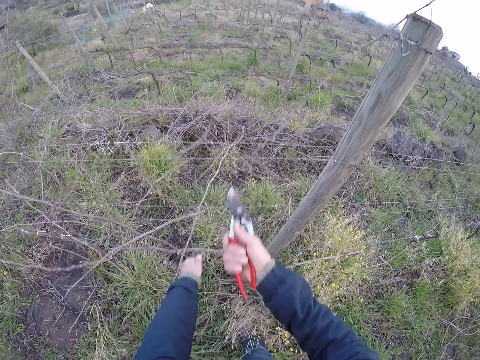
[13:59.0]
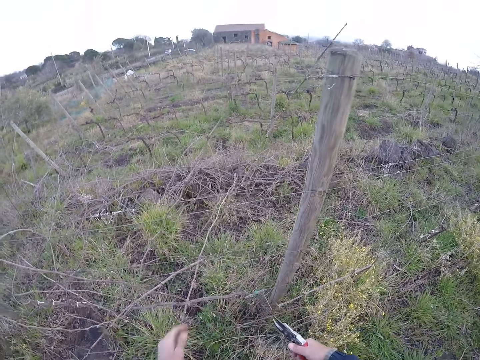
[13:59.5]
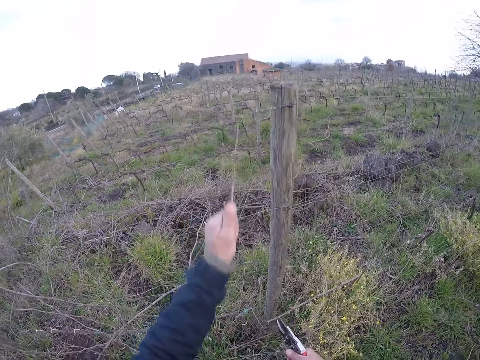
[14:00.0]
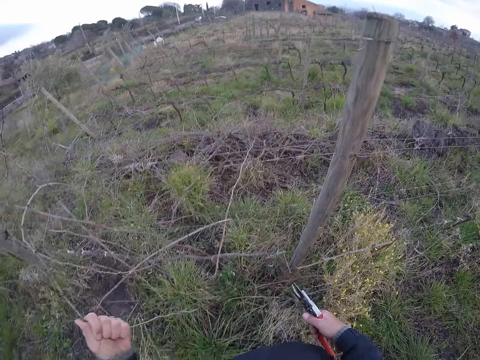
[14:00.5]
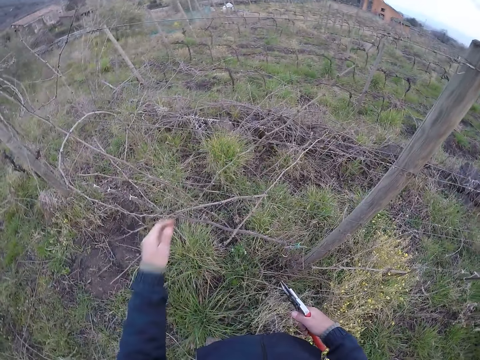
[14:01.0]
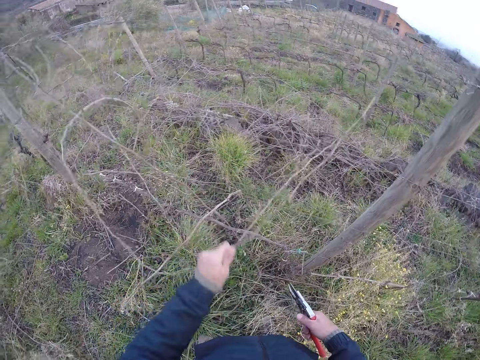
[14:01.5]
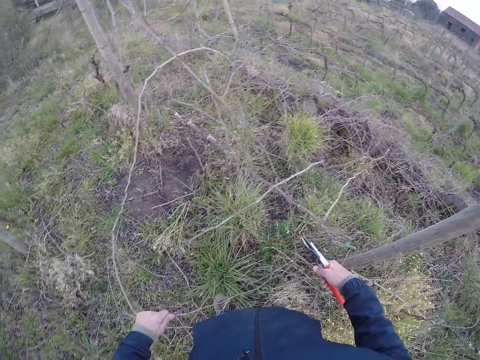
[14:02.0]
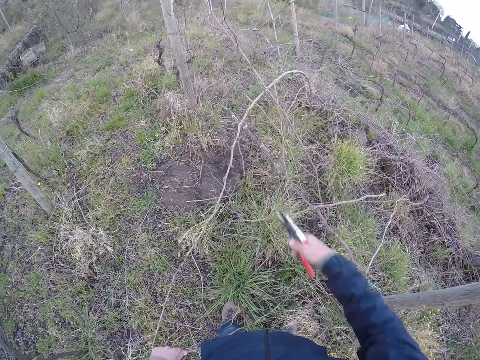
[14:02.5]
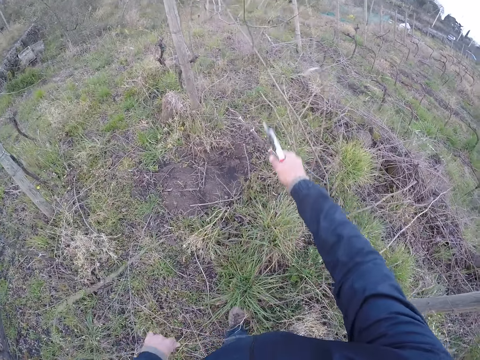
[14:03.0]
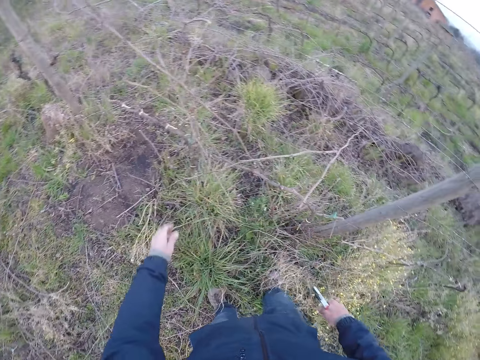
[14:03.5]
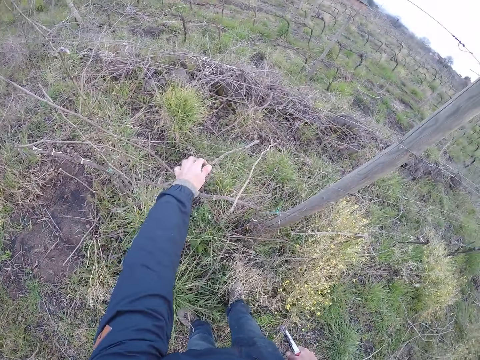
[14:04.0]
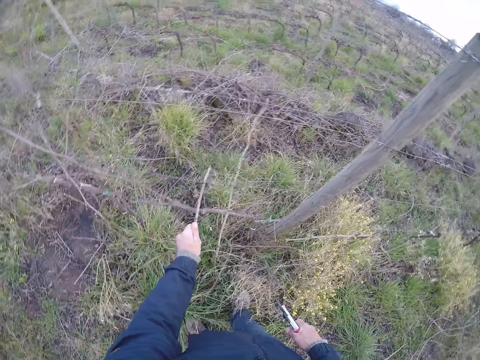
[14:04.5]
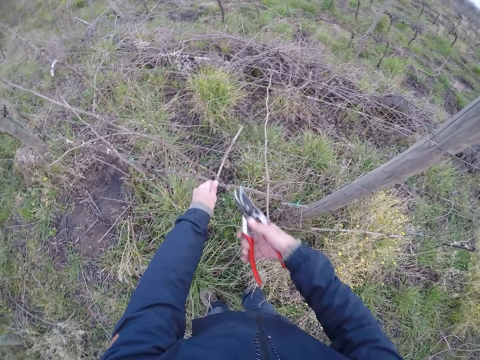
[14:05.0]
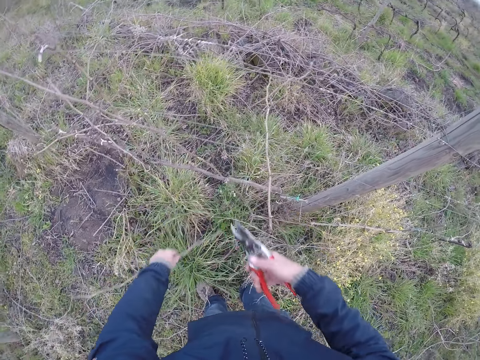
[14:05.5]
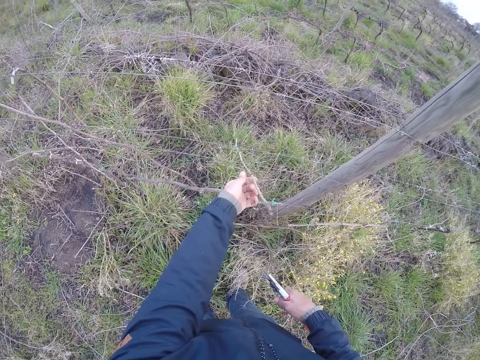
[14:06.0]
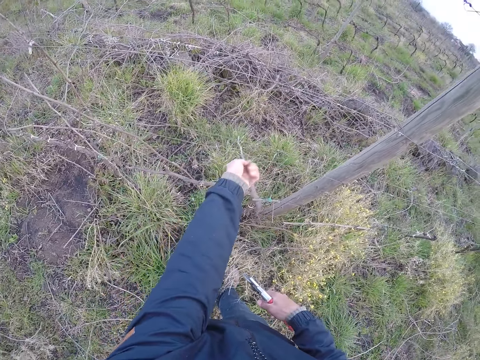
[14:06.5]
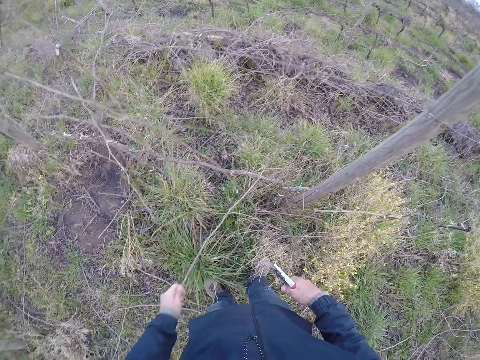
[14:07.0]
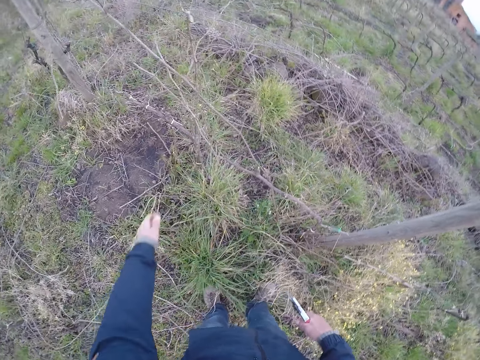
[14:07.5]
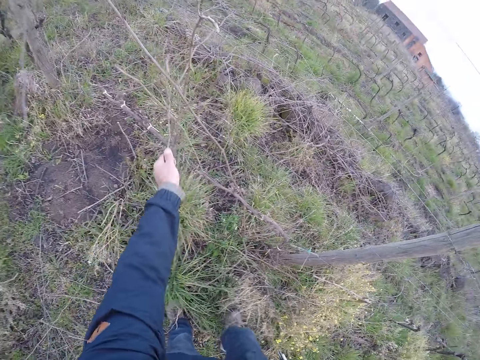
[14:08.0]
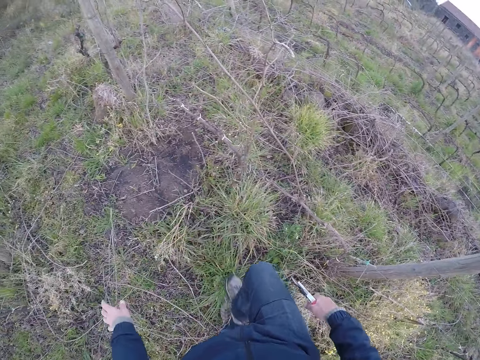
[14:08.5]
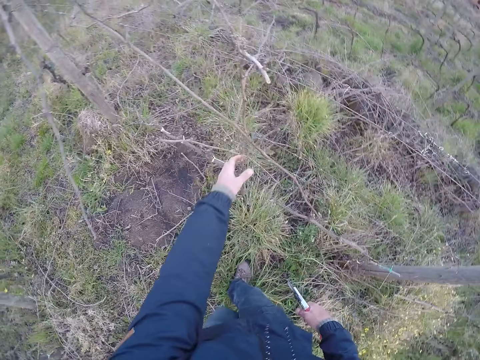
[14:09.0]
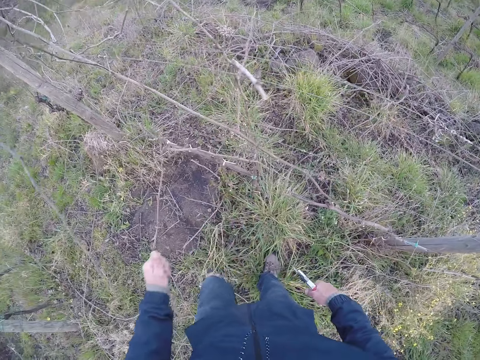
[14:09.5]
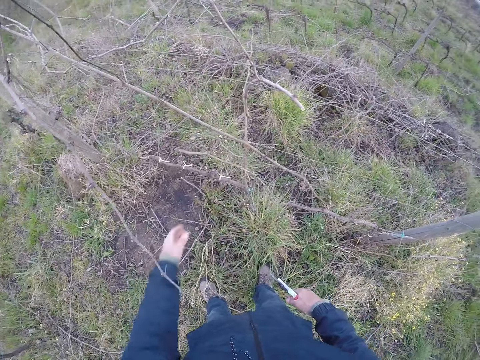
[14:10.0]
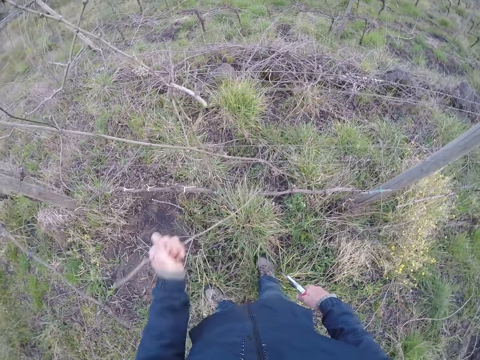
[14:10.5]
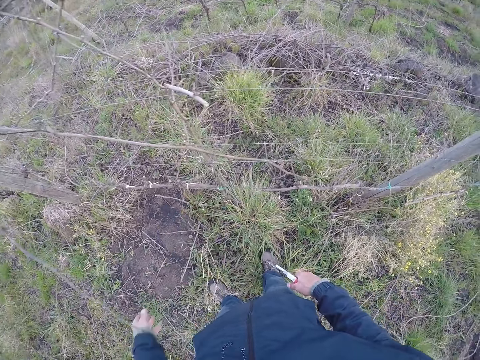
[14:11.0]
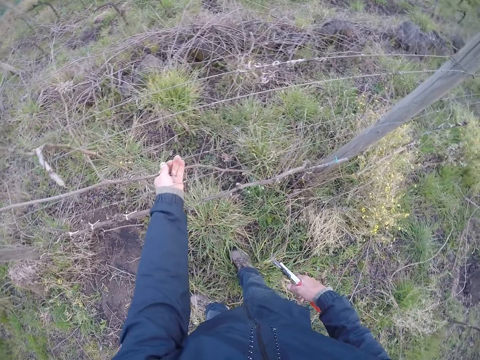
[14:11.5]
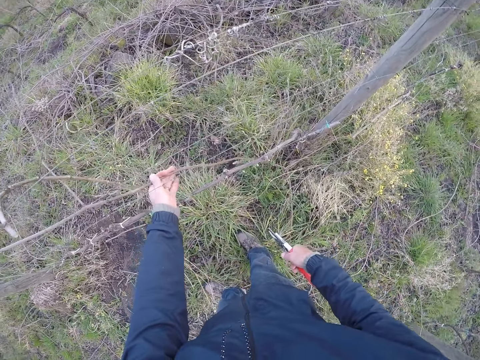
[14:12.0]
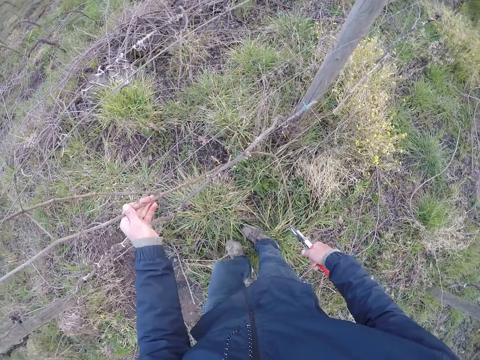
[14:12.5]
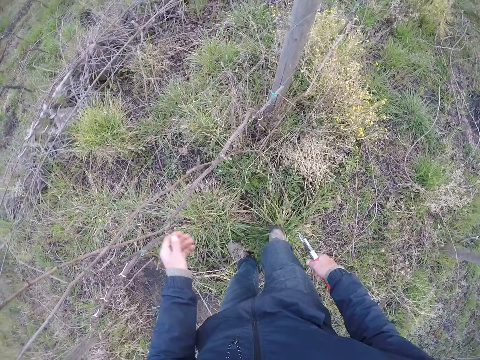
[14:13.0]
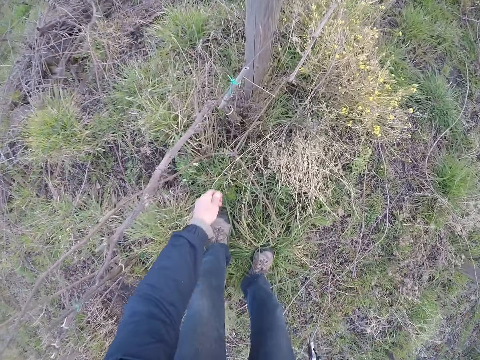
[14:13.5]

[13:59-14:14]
The camera wearer cuts the branch on the wire with the wire cutter in his right hand. He pulls the branch from the wire with his left hand. He drops the branch on the ground with his left hand. He pulls a branch from the wire with his left hand. He cuts the branch using the pruning shears. He cuts the branch on the wire with the wire cutter in his right hand. He drops the branch on the ground with his left hand. He pulls a branch from the wire with his left hand. He drops the branch on the ground with his left hand. He pulls the branch from the wire with his left hand. He drops the branch on the ground with his left hand. He pulls a branch from the wire with his left hand. He drops the branch on the ground with his left hand. He pulls a branch from the wire with his left hand. He drops the branch on the ground with his left hand. He pulls a branch from the wire with his left hand. He drops the branch on the ground with his left hand. He pulls a branch from the wire with his left hand.

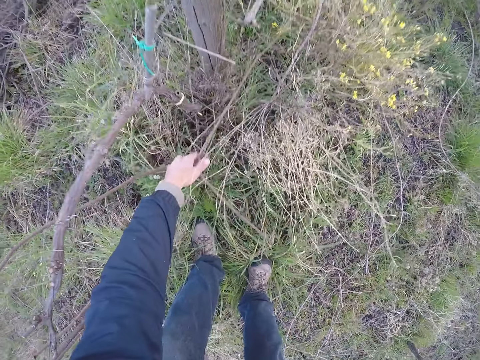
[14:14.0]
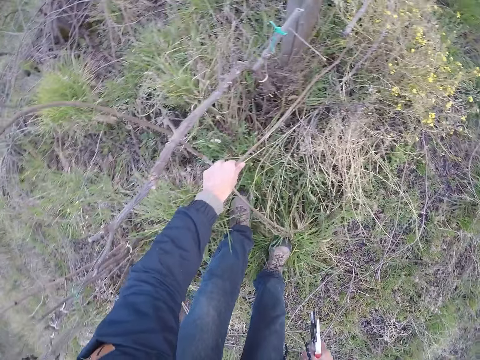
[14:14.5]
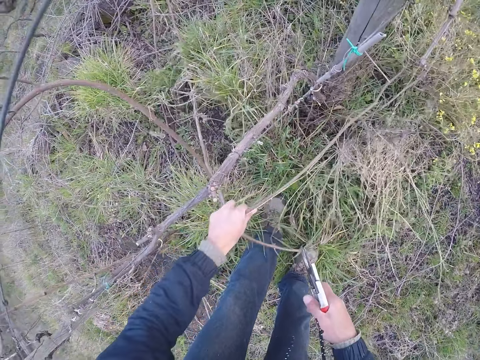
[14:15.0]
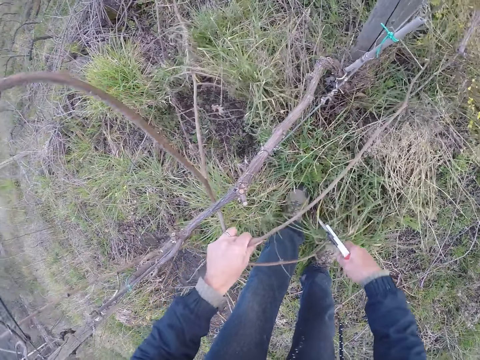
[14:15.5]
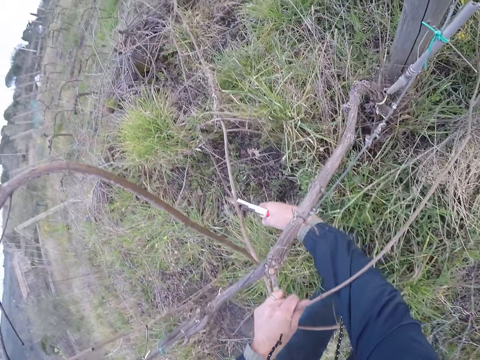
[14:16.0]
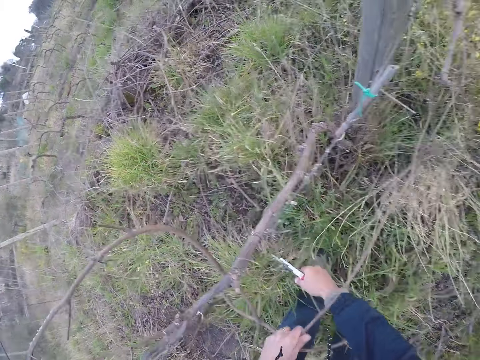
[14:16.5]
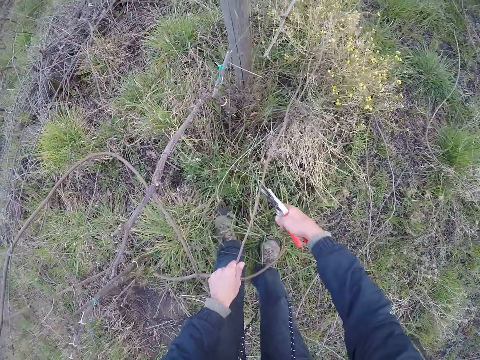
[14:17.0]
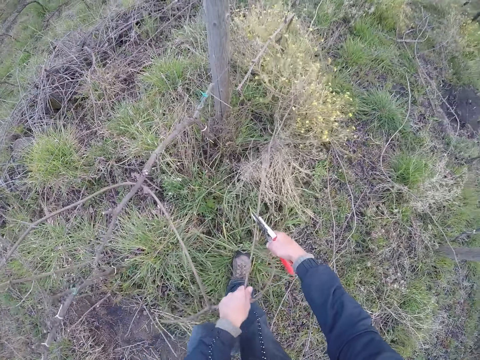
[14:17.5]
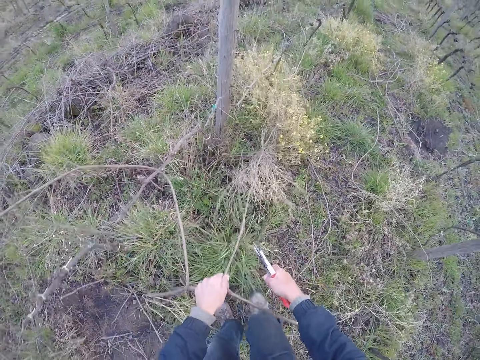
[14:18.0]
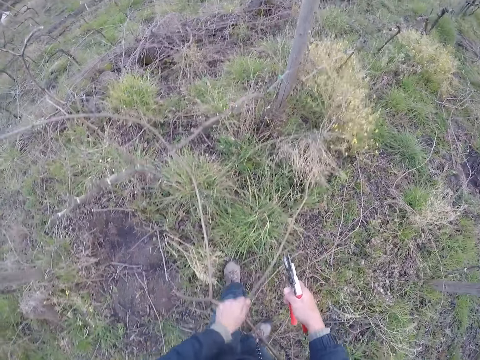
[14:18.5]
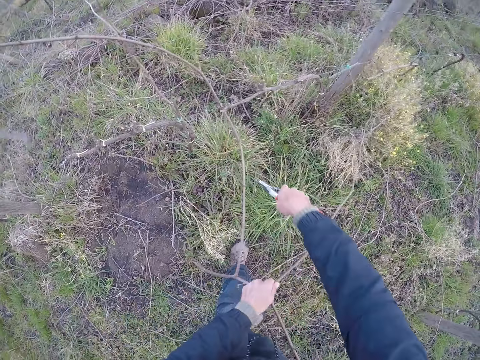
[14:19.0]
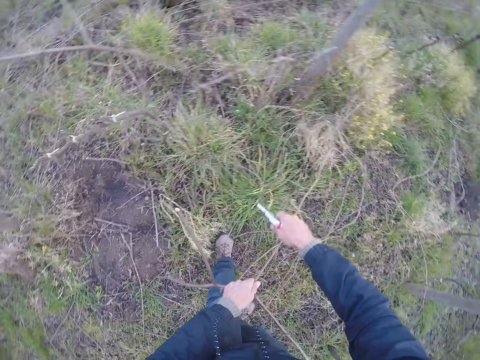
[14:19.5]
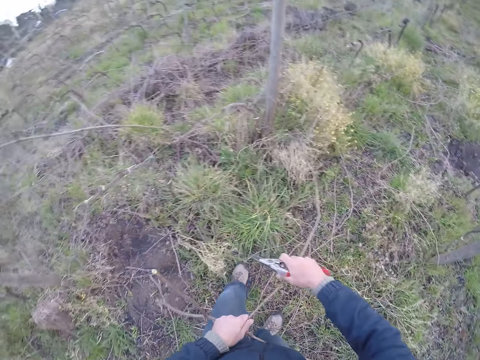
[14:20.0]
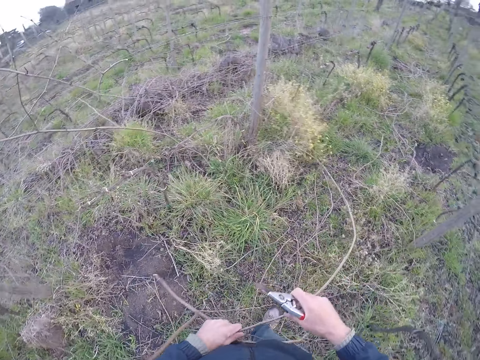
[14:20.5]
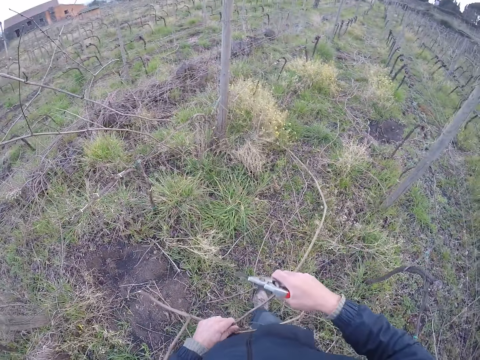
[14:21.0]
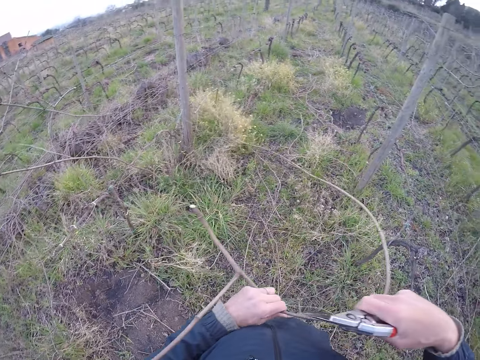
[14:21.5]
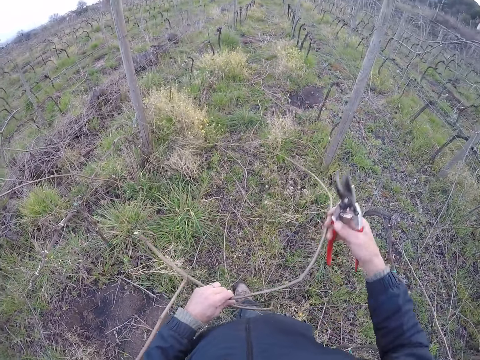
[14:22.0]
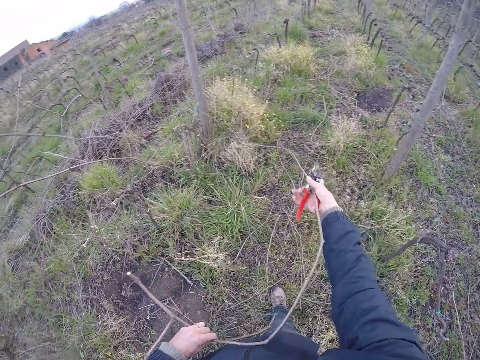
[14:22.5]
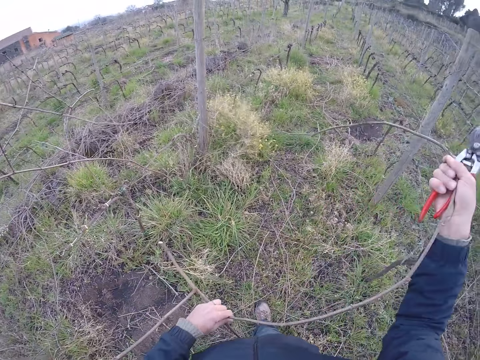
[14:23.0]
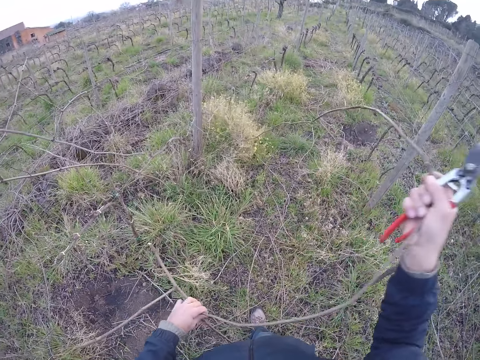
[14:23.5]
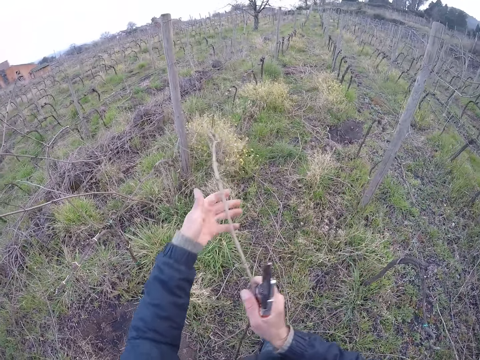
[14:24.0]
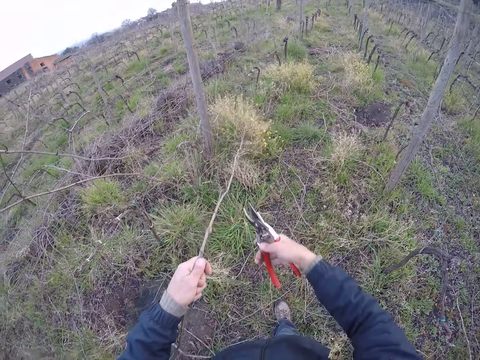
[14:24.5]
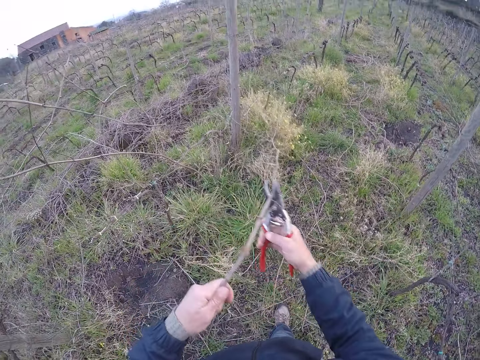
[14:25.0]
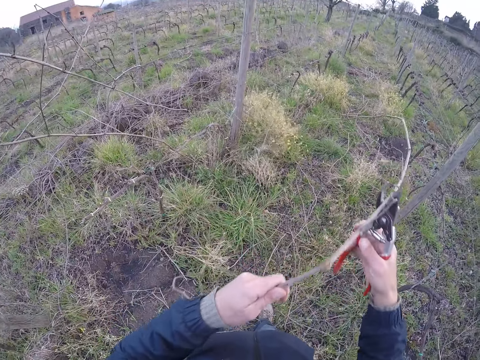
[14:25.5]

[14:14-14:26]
The camera wearer pulls the branch from the ground with his left hand. He cuts the branch on the ground with the wire cutter in his right hand. He places the wire cutter on the branch with his right hand. He cuts the branch on the ground with the wire cutter in his right hand. He pulls the branch from the ground with both hands. He places the wire cutter on the branch in his left hand with his right hand.
